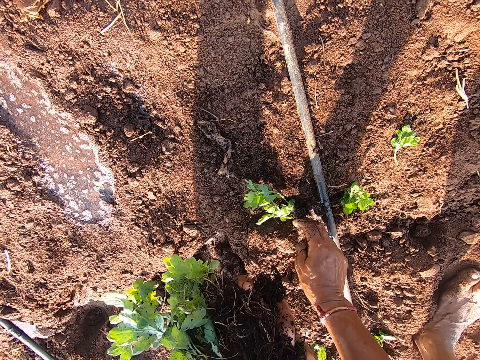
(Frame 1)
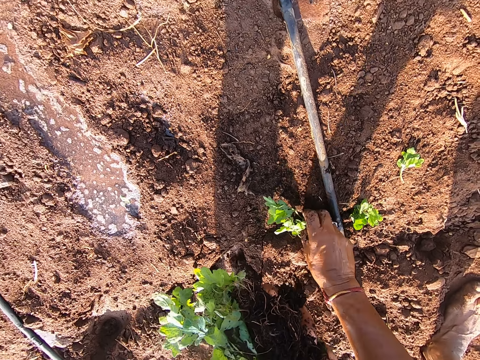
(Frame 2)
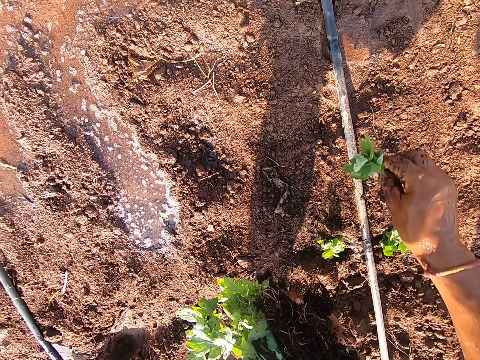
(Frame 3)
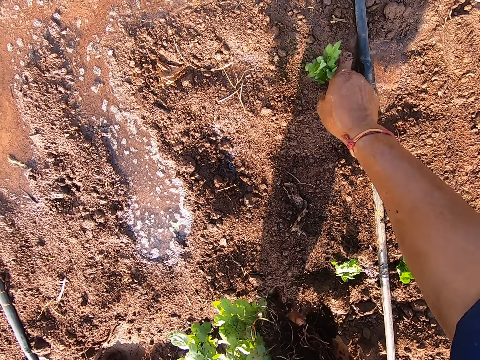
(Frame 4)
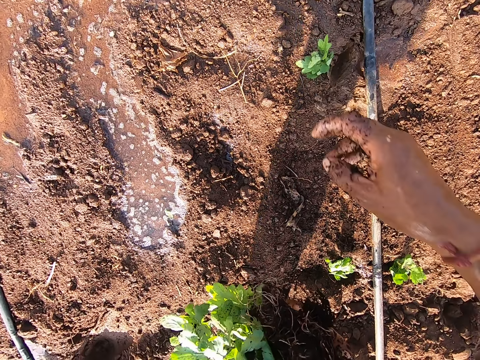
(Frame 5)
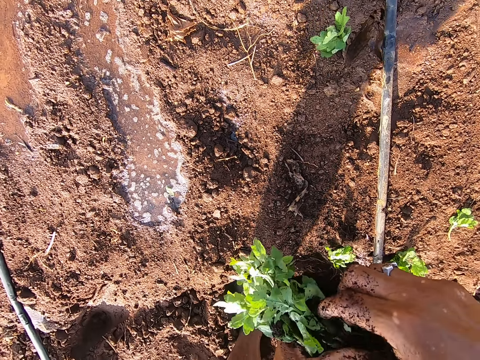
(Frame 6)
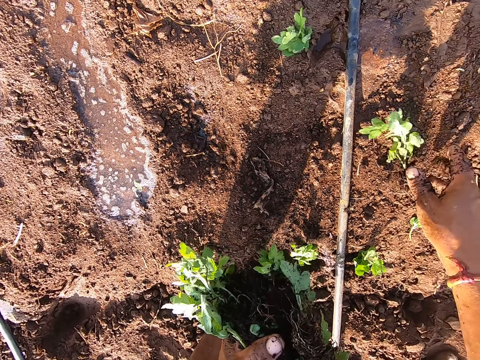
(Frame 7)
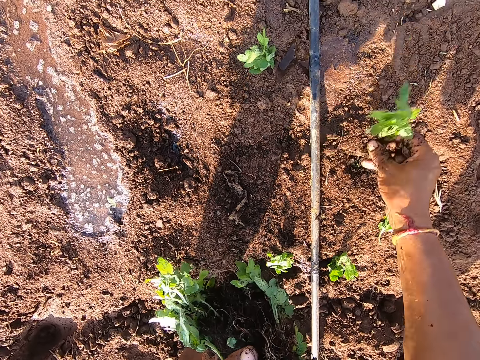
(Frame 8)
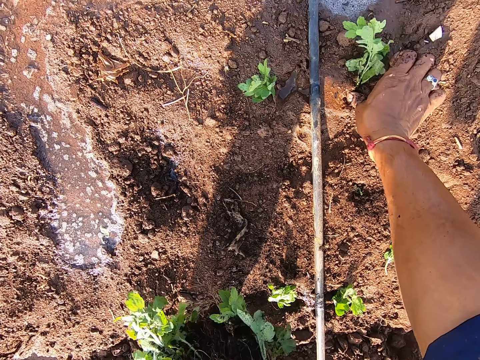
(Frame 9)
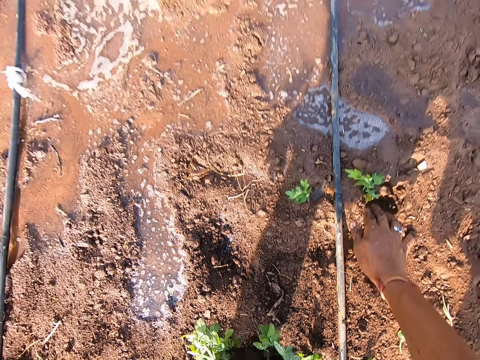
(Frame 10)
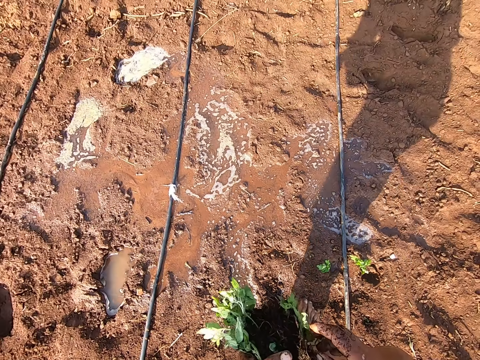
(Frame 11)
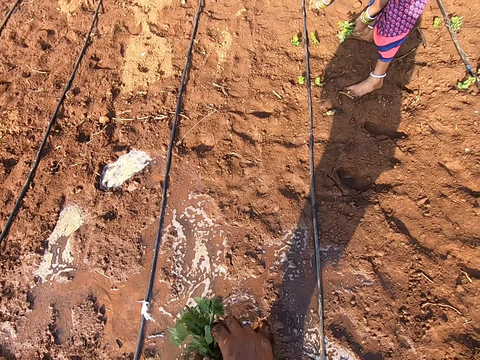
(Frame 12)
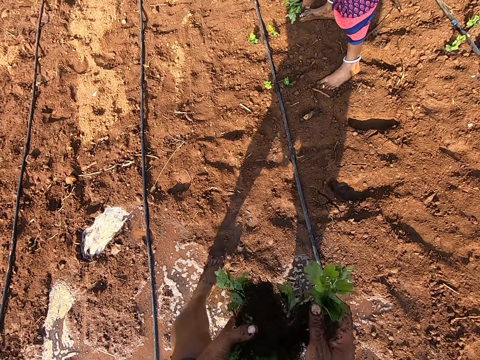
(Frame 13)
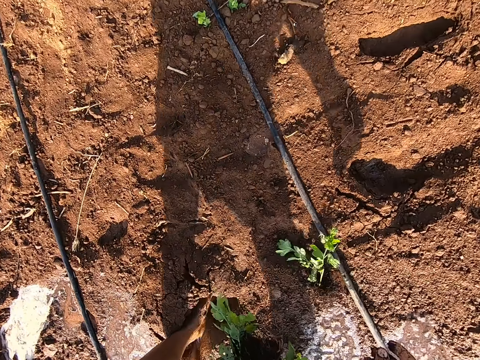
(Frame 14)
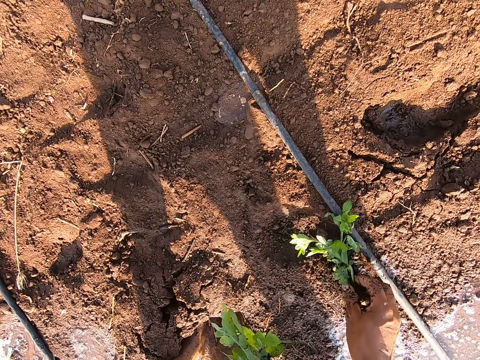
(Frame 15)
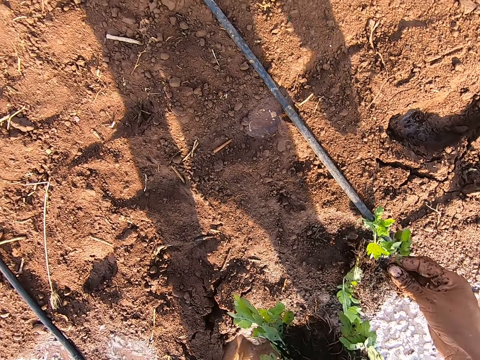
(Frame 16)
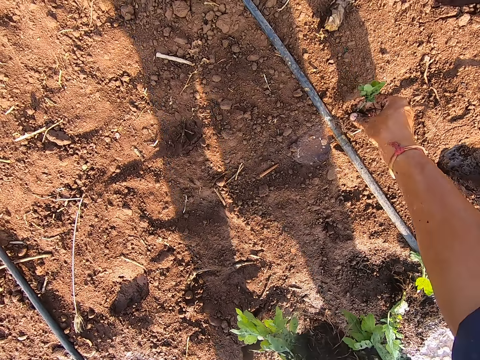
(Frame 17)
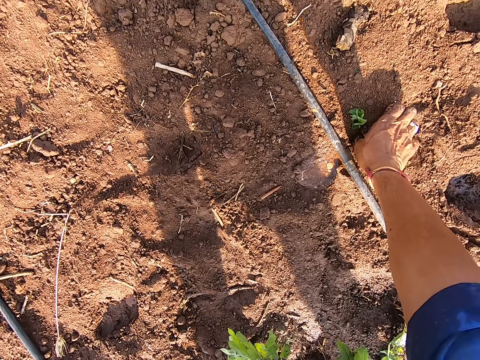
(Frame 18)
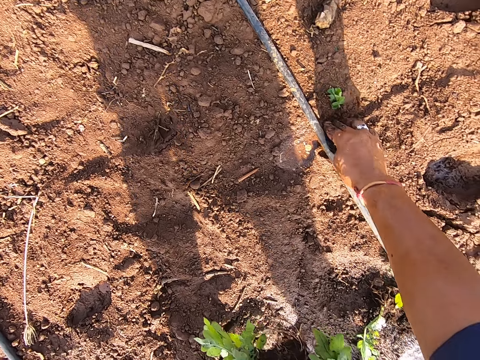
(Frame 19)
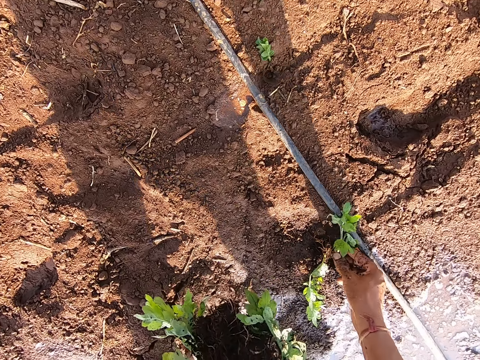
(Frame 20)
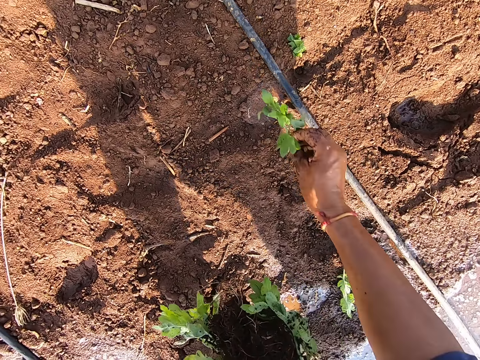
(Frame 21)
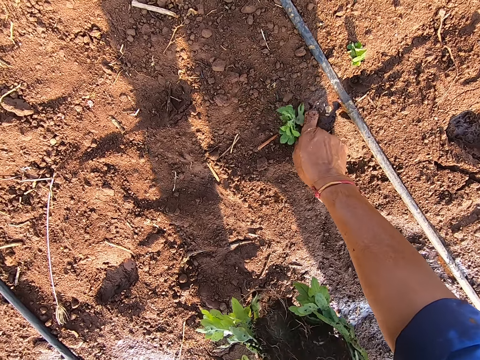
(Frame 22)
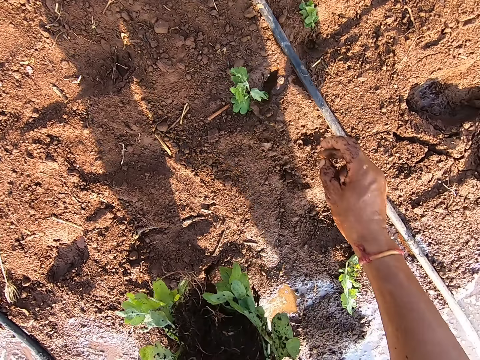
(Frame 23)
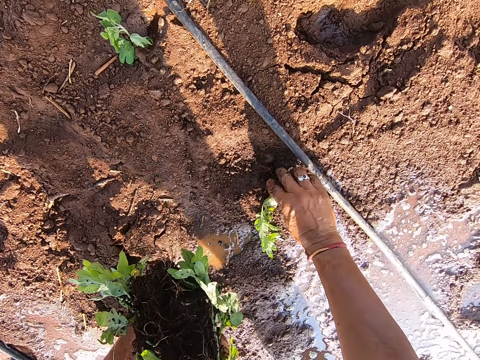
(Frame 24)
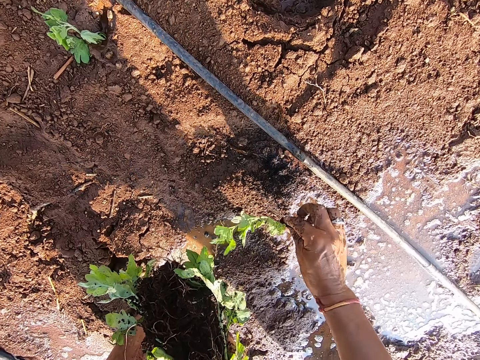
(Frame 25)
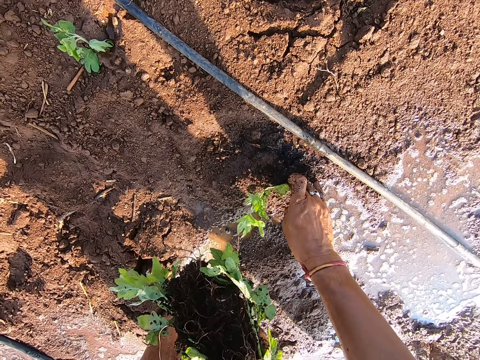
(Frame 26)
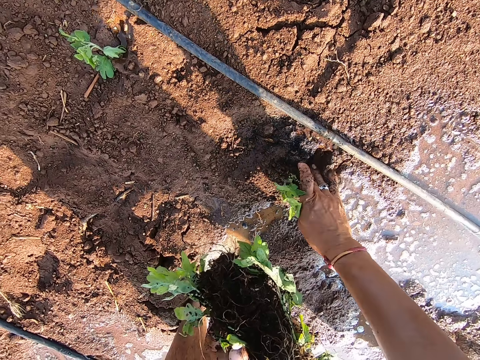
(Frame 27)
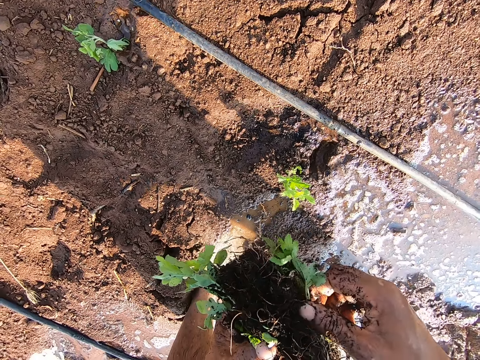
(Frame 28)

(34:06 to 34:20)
The camera wearer removes the plant from the ground with his right hand. He sows the plant in the ground with his right hand. He collects the plant from his left hand with his right hand. He talks. He drops the plant on the ground with his right hand. He picks up the plant from the ground with his right hand. He sows the plant in the ground with his right hand. He walks around. He drops the plants on the ground with his right hand. He picks up the plant from the ground with his right hand. He sows the plant in the ground with his right hand. He picks up the plant from the ground with his right hand. He talks. He sows the plant in the ground with his right hand. He picks up the plant from the ground with his right hand. He sows the plant in the ground with his right hand.

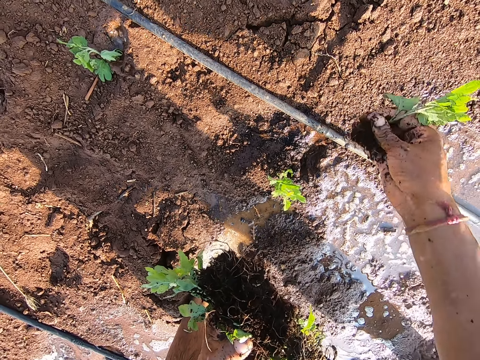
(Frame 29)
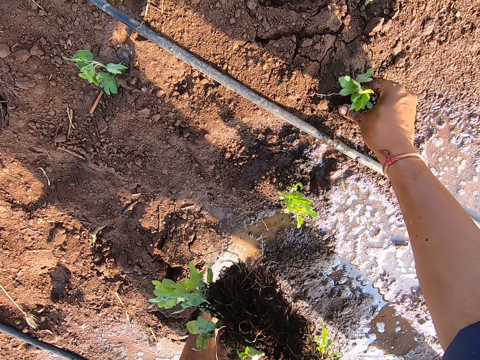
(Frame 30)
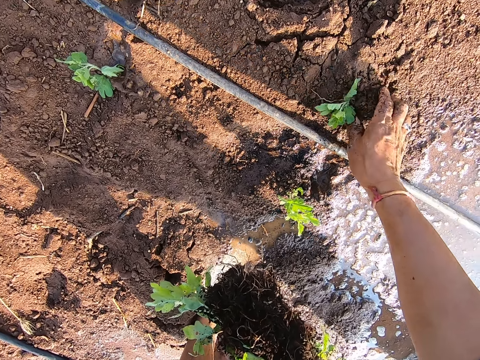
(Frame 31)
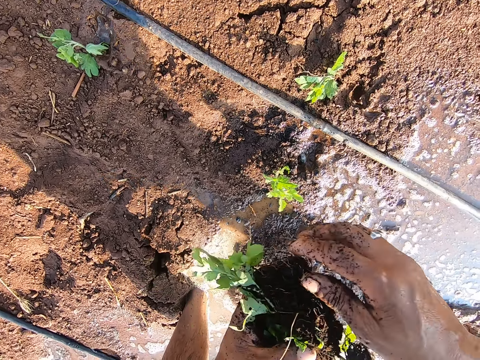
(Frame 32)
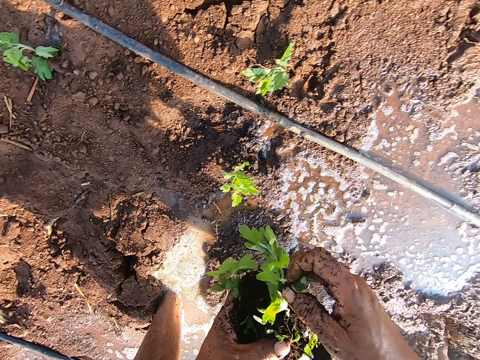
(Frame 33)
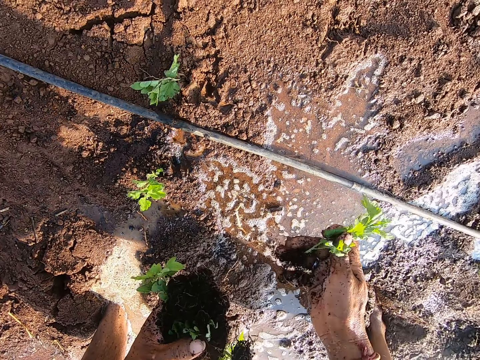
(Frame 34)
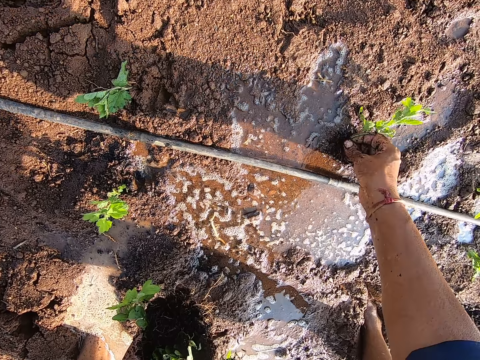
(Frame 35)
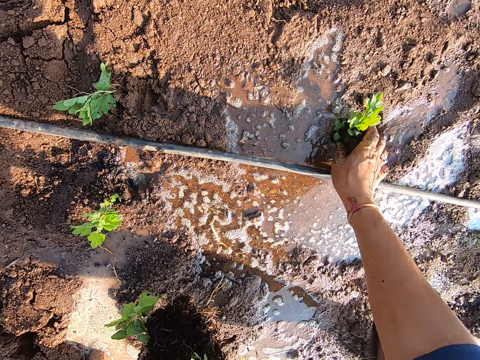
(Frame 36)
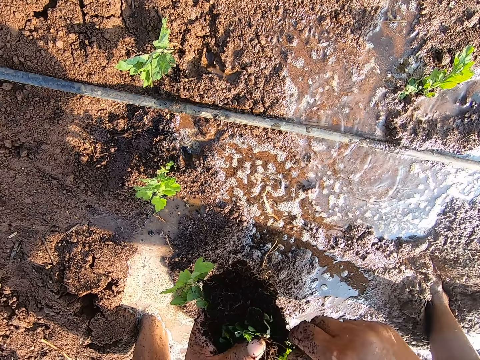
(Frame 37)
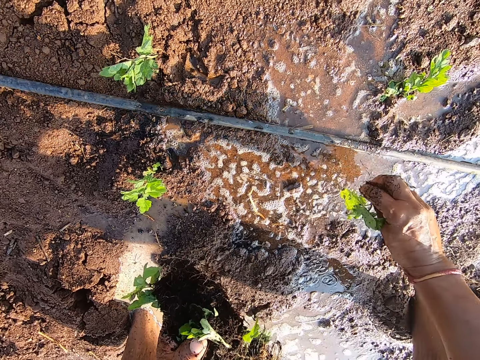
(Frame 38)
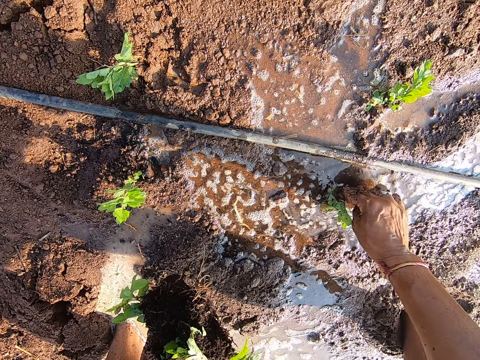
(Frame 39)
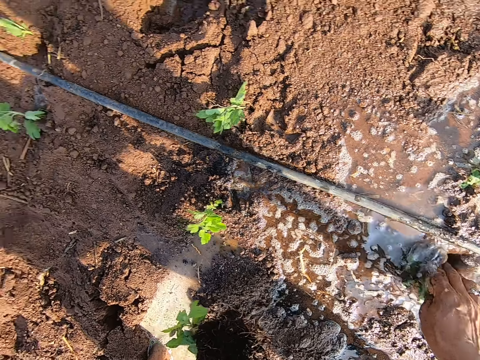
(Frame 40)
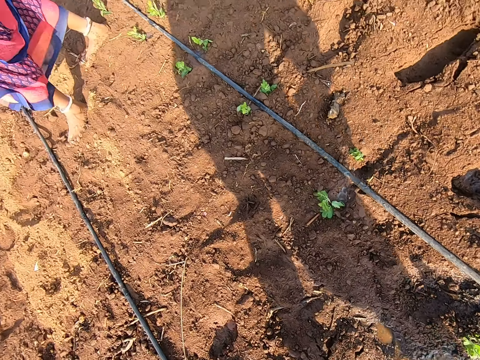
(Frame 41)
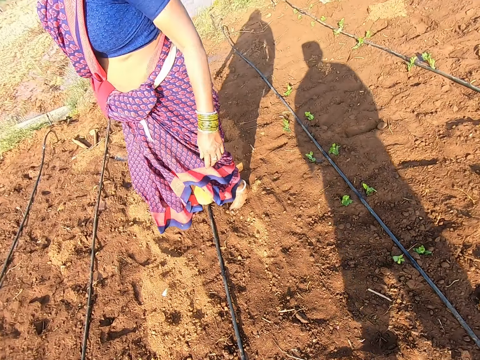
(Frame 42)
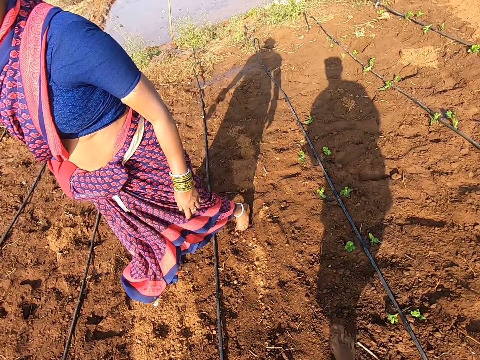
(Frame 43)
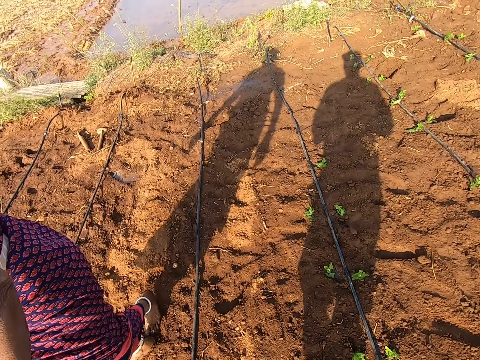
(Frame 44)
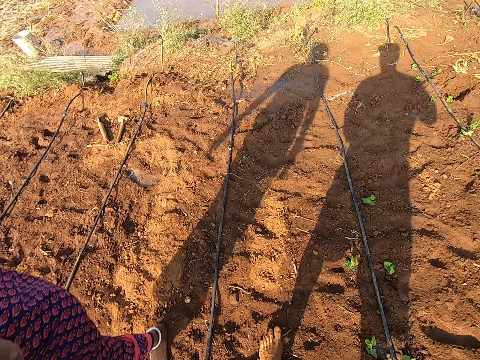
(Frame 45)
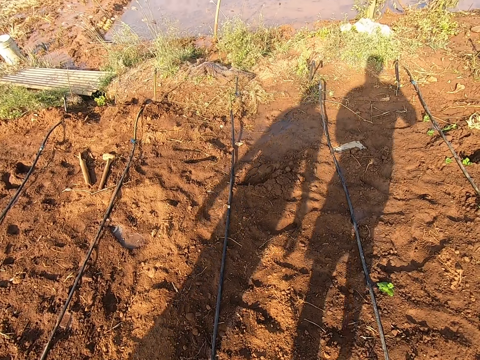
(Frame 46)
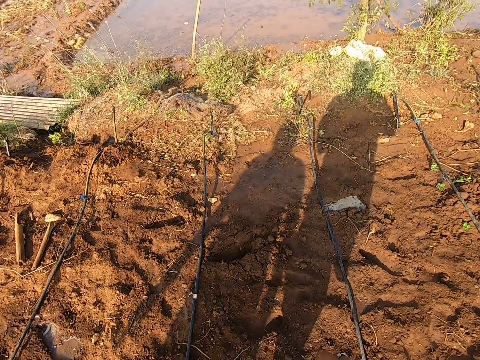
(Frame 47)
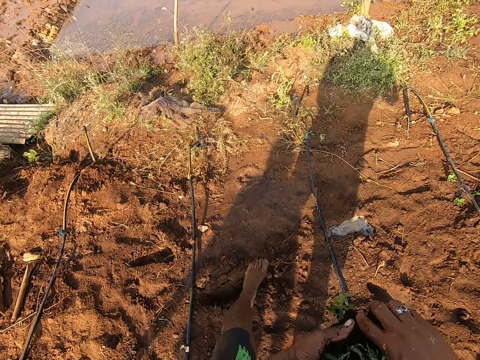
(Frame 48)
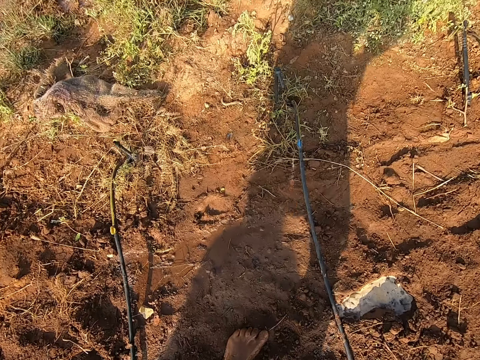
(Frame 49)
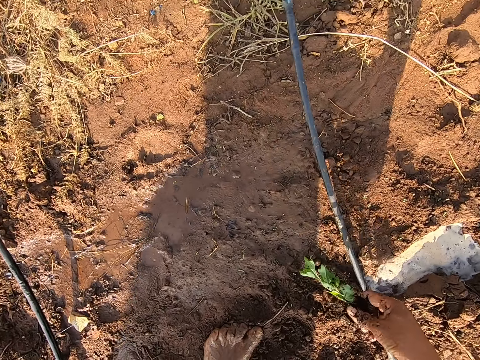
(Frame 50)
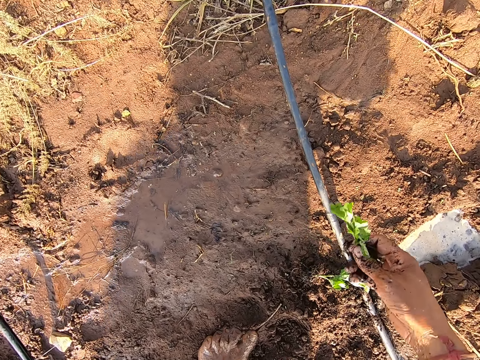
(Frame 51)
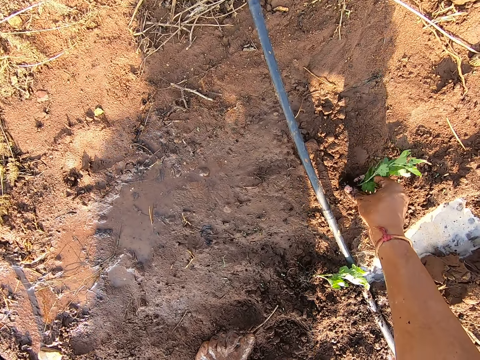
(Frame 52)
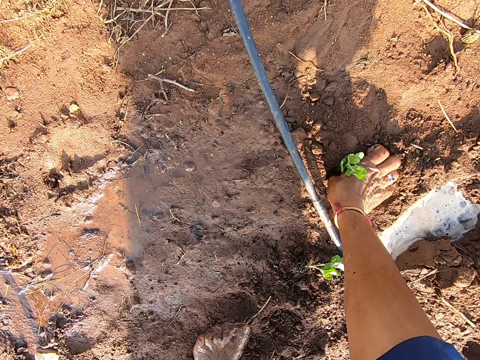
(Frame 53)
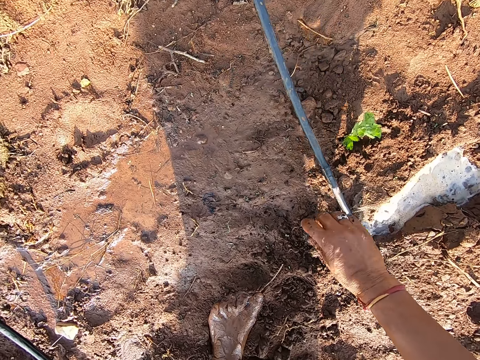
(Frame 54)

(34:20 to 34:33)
The camera wearer collects the plant from his left hand with his right hand. He sows the plant in the ground with his right hand. He collects the plant from his left hand with his right hand. He sows the plant in the ground with his right hand. He collects the plant from his left hand with his right hand. He sows the plant in the ground with his right hand. He walks around and looks around. He drops the plant in the ground with his right hand. He sows the plant in the ground with his right hand.
